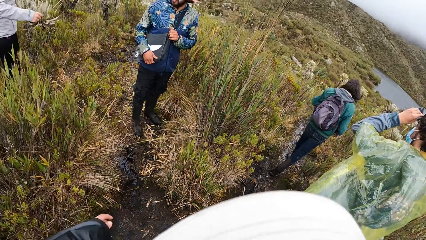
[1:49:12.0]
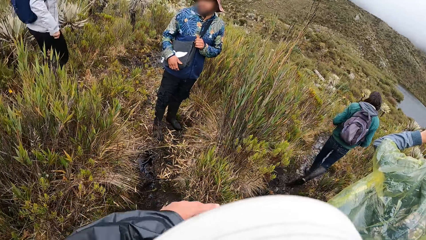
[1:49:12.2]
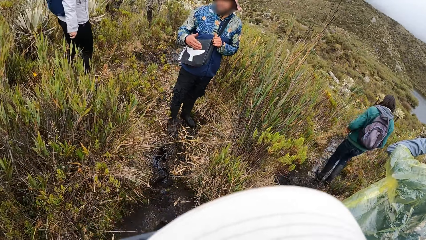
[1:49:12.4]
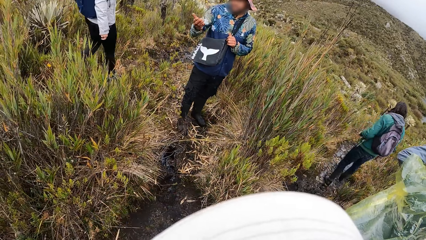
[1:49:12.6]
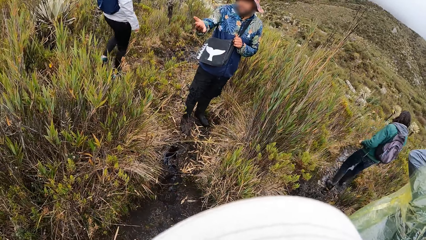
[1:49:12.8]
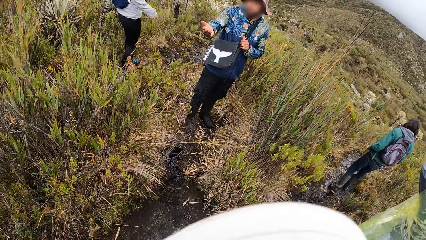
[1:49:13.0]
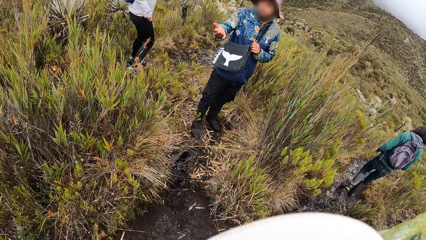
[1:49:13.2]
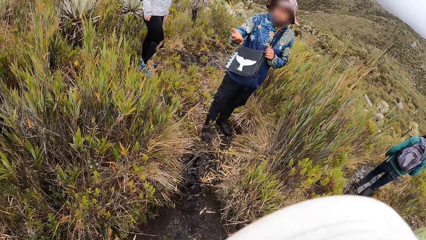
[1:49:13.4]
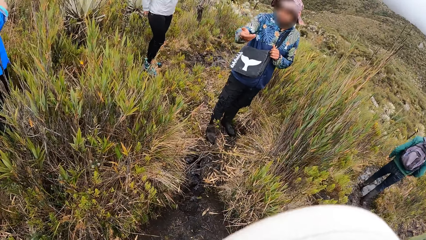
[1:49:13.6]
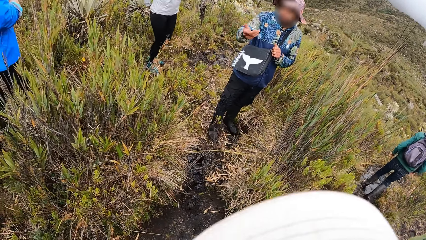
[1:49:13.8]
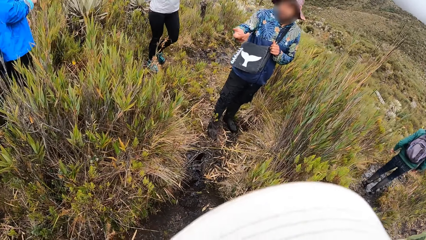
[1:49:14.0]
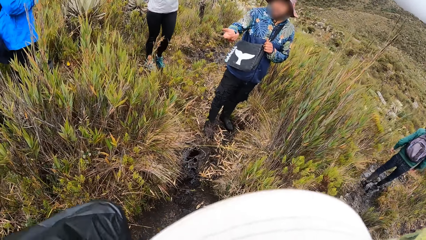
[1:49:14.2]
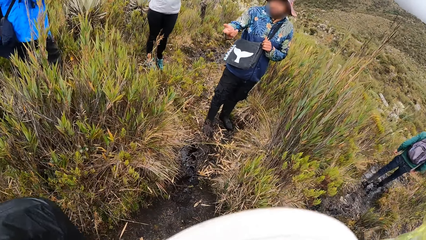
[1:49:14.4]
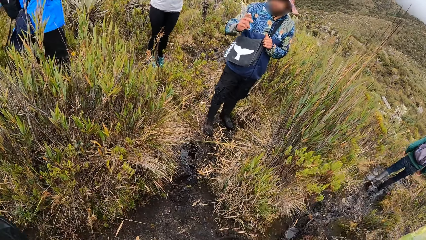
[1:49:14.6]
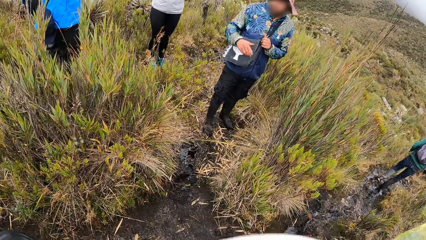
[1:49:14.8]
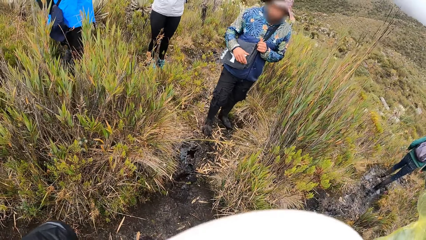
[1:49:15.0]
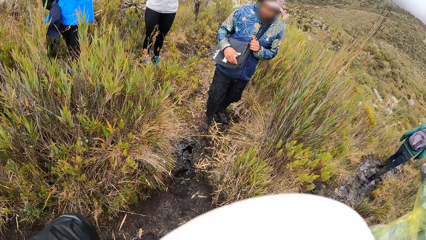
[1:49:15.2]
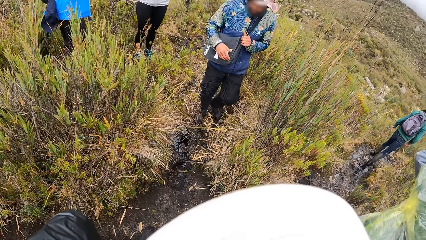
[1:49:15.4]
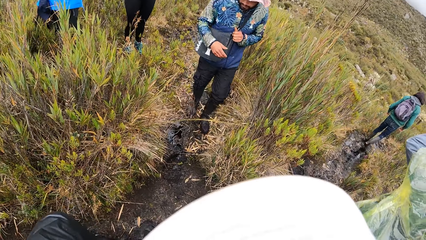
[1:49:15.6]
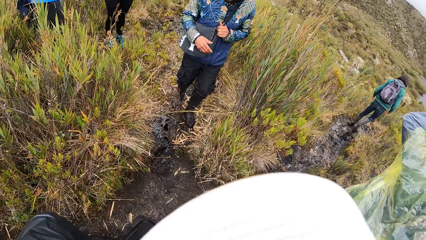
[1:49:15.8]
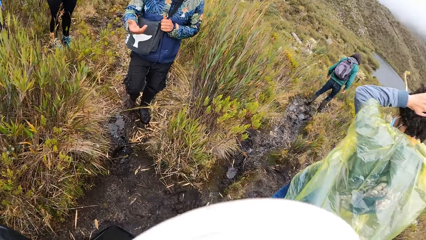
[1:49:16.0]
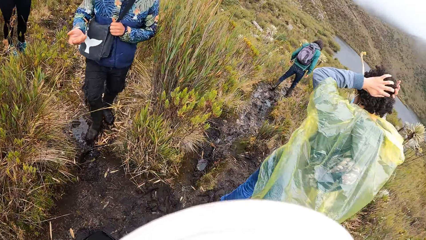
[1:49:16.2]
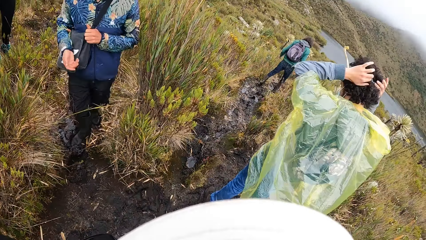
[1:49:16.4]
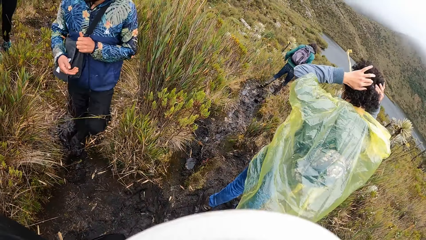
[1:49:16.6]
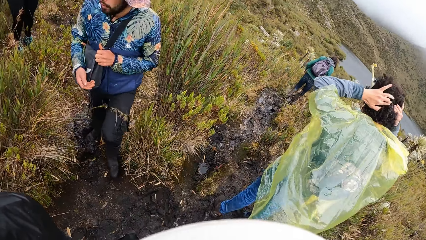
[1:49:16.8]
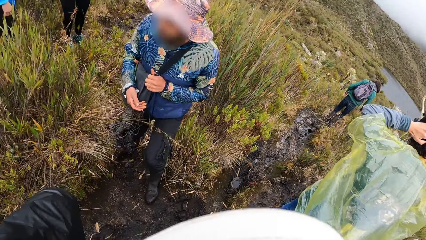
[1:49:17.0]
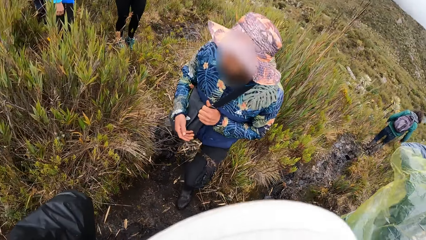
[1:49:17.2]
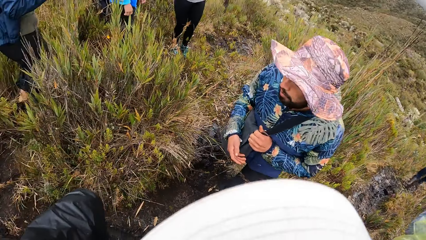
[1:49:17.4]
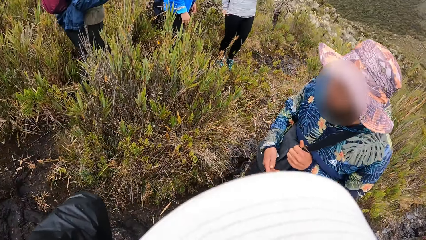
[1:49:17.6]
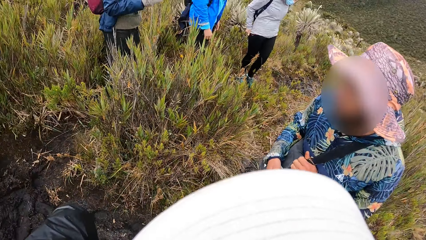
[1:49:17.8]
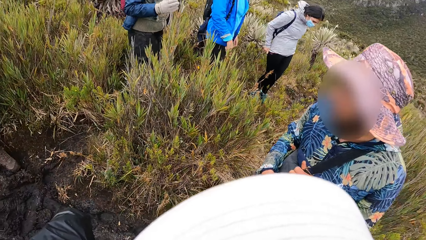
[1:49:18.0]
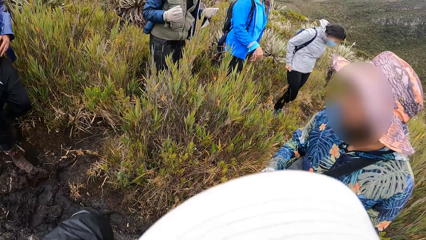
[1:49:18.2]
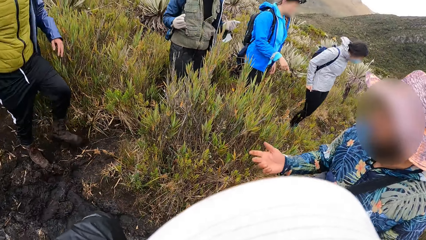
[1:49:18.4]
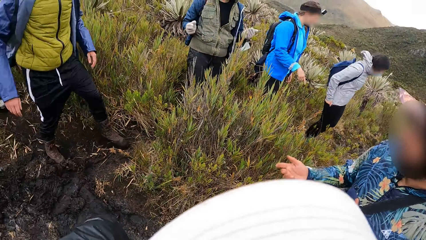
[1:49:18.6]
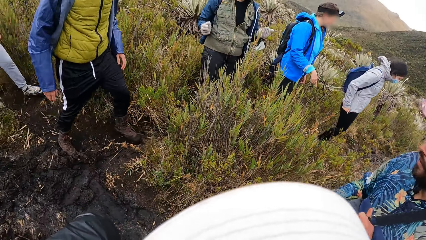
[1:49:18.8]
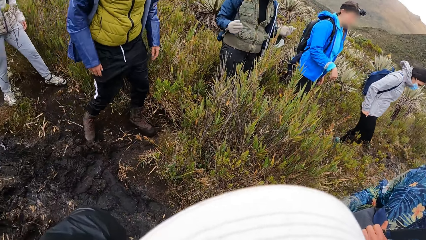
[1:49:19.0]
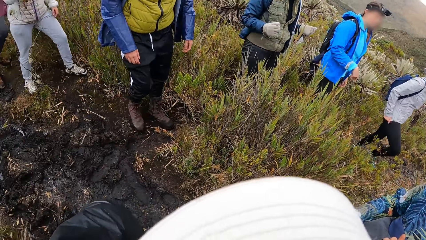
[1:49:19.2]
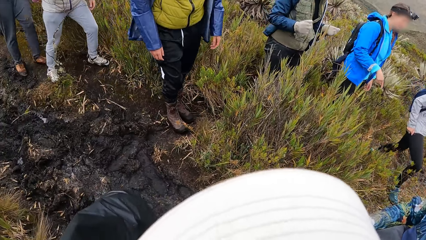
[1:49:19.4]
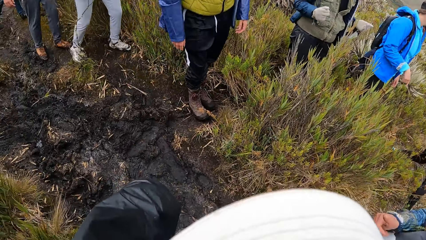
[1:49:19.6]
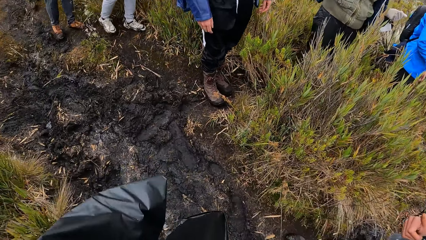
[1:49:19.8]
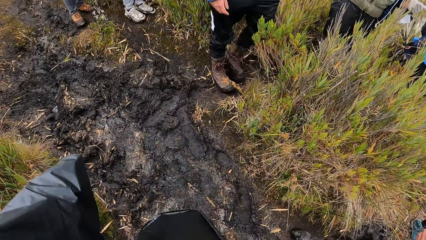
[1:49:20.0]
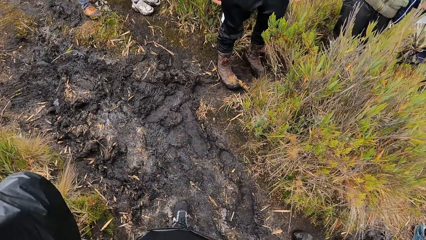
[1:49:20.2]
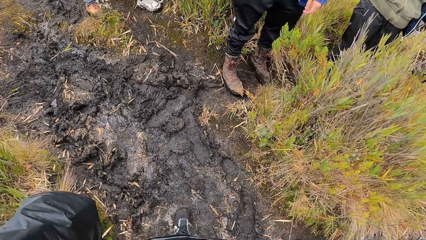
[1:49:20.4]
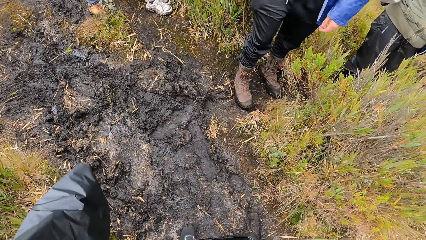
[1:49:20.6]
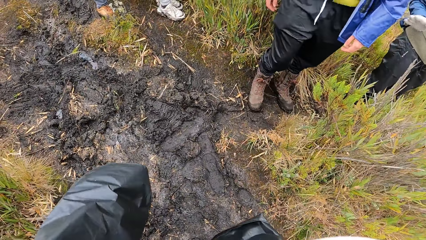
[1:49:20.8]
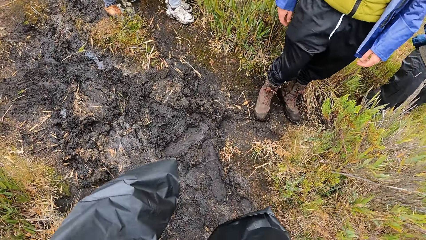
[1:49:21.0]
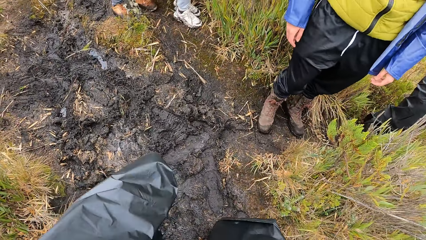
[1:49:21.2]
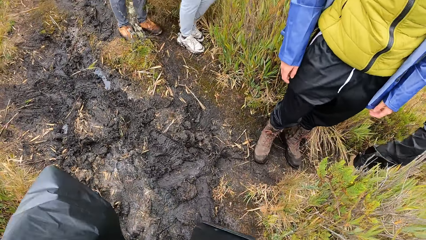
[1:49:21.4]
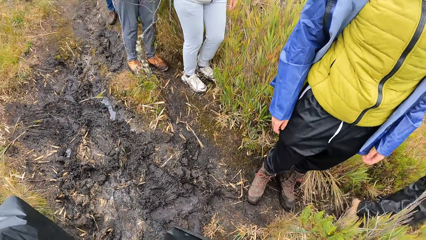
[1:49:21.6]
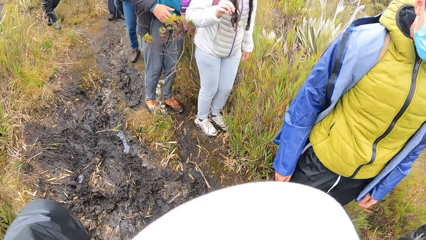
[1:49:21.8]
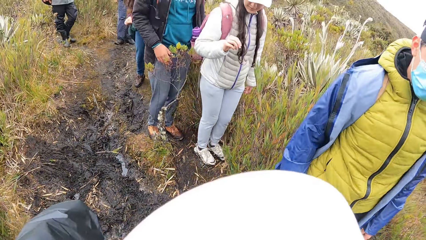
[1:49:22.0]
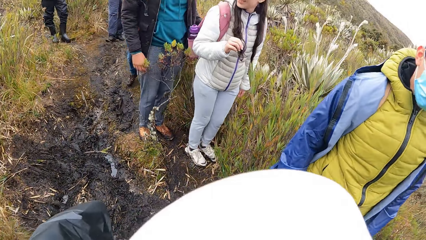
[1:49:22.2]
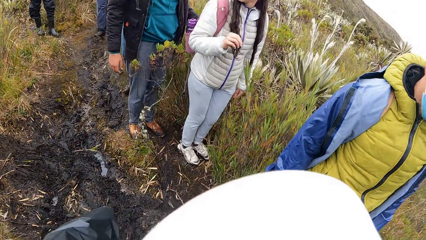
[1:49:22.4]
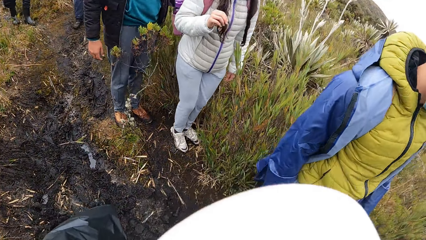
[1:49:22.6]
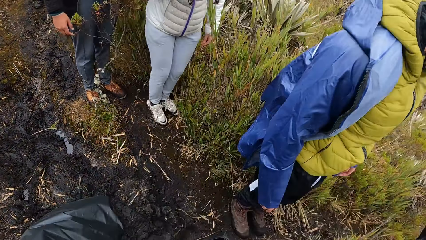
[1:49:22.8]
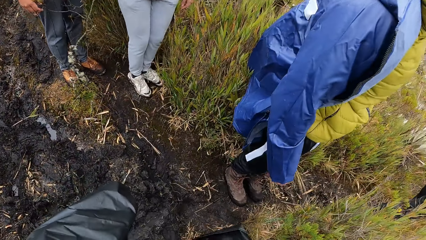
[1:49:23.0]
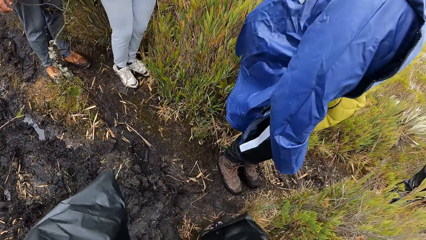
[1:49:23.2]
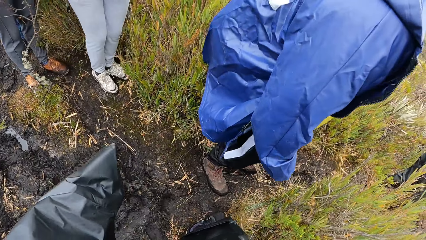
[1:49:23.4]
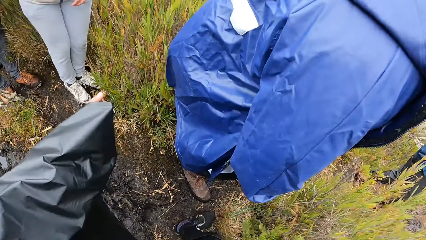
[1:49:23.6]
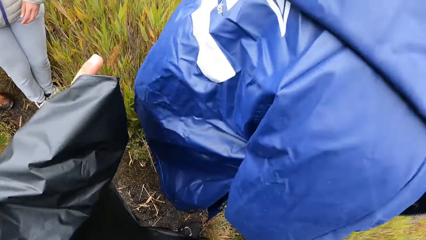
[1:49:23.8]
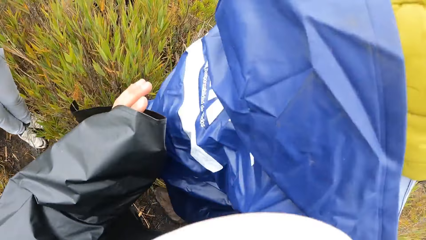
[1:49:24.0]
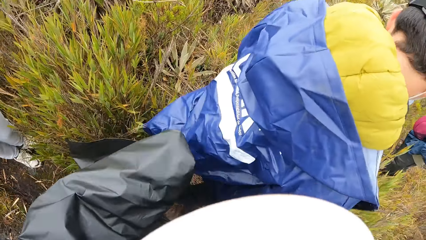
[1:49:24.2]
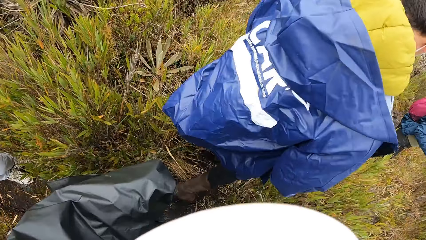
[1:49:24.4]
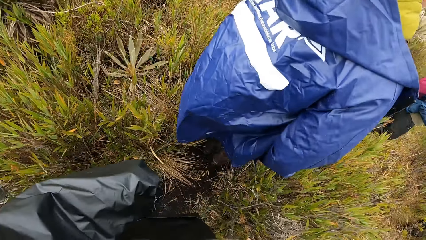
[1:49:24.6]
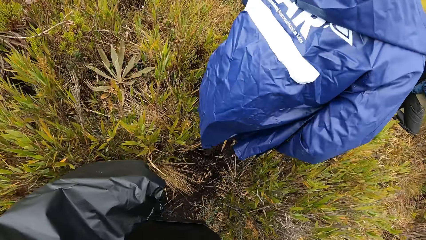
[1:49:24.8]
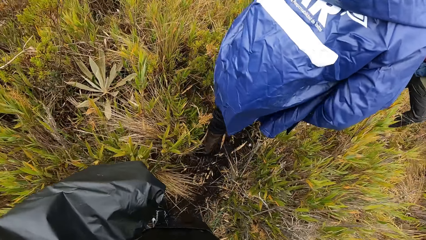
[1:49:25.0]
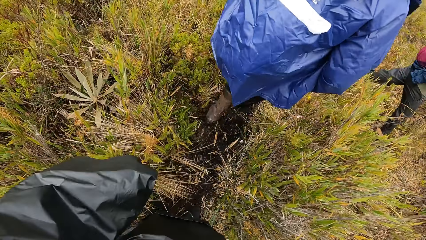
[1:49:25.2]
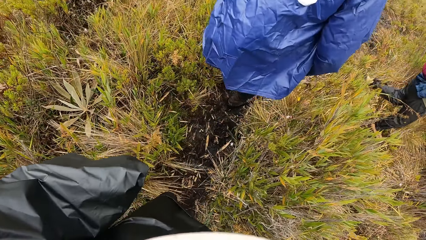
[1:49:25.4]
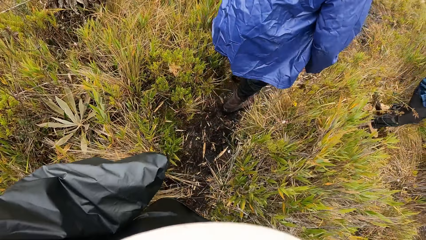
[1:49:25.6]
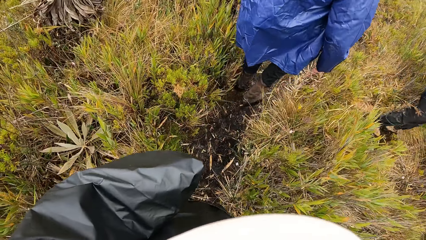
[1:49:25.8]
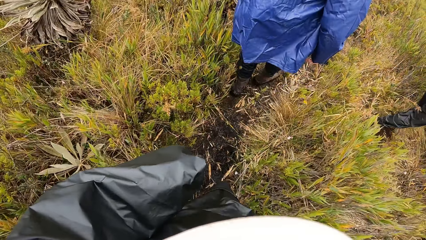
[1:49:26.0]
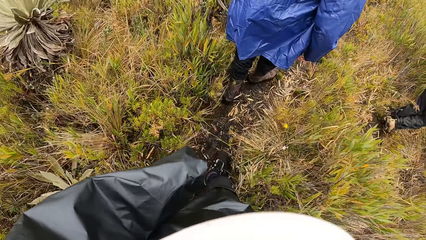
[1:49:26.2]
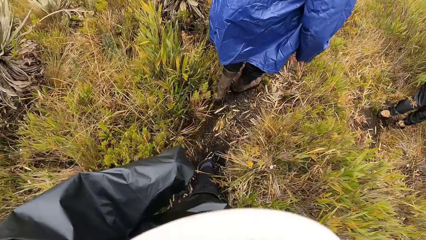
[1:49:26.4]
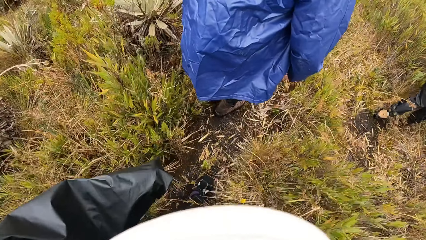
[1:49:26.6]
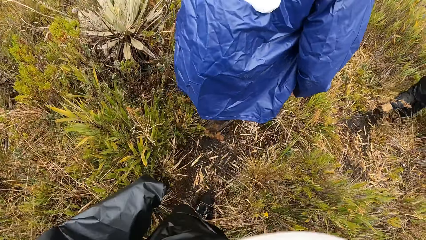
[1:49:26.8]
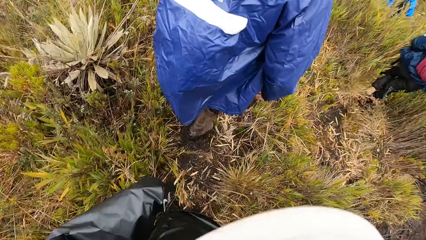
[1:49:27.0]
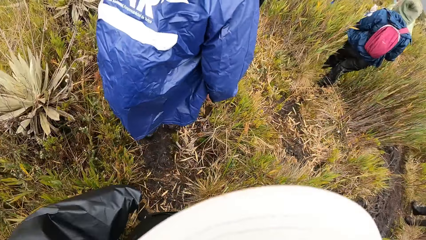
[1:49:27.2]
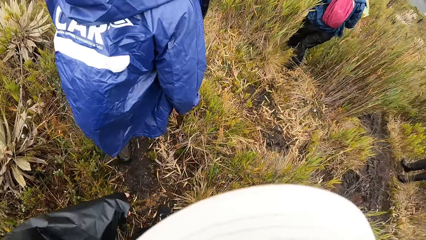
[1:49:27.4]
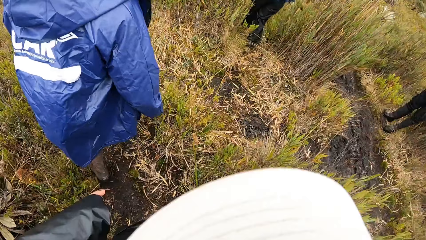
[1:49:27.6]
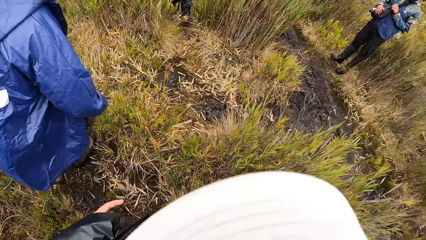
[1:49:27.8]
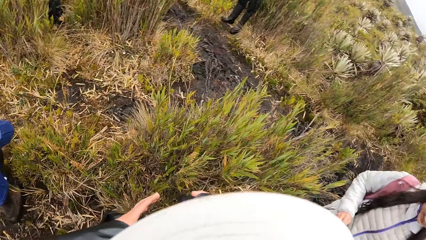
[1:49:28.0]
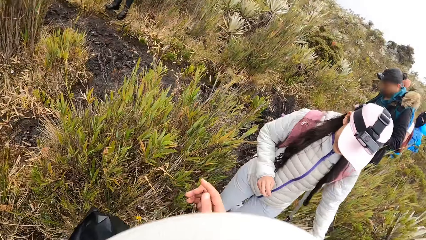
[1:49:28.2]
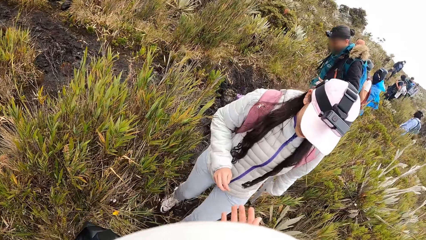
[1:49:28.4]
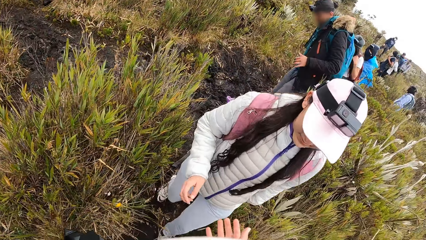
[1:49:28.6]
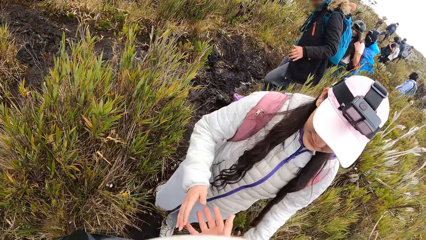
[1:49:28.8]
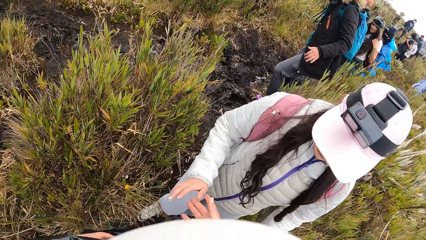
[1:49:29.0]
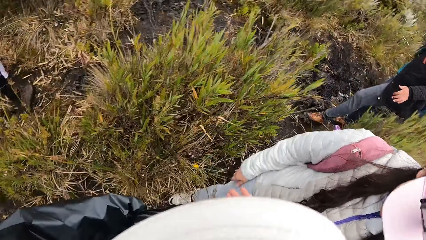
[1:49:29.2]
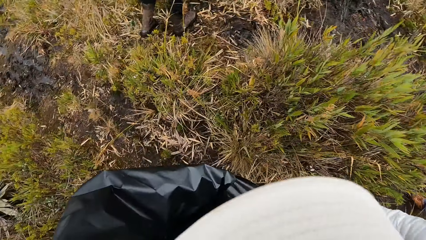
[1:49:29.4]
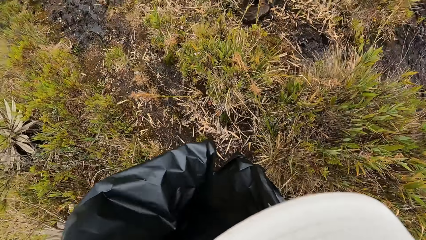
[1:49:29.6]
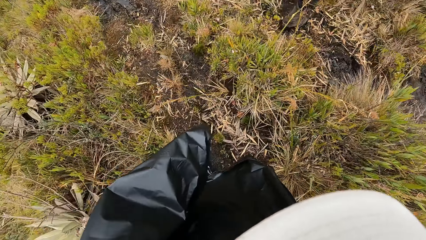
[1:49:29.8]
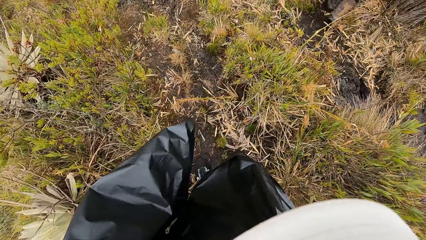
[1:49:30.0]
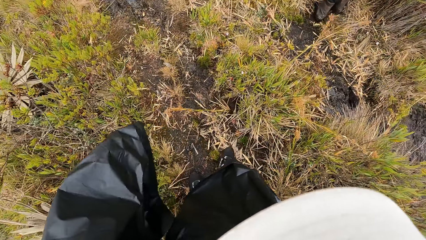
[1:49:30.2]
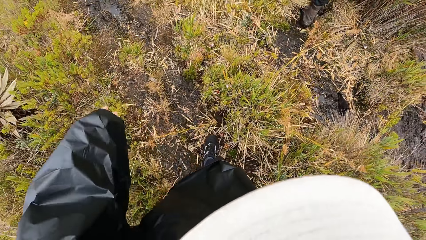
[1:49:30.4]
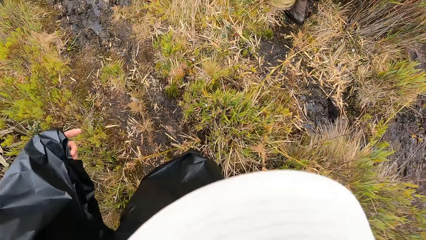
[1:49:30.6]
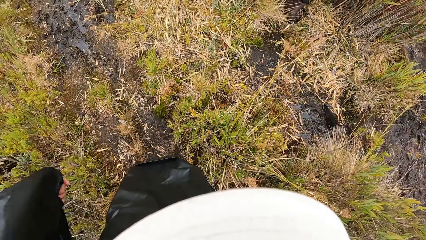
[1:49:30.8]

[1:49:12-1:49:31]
The instructor interacts with the camera wearer and a group of people. The camera wearer stretches her right hand to a woman.
